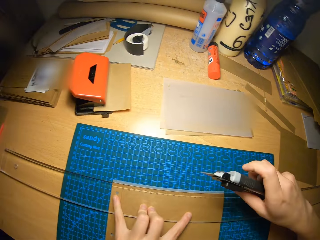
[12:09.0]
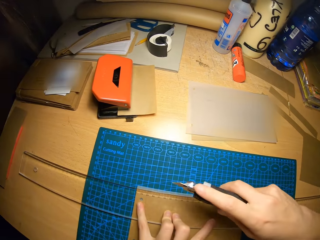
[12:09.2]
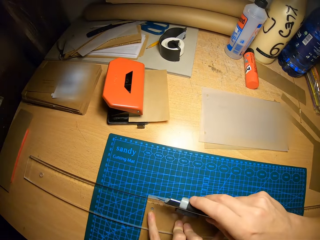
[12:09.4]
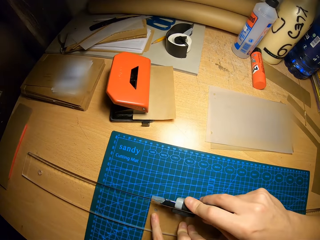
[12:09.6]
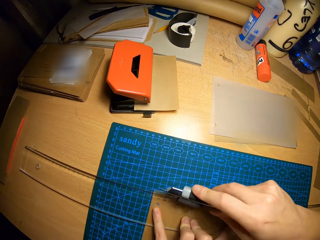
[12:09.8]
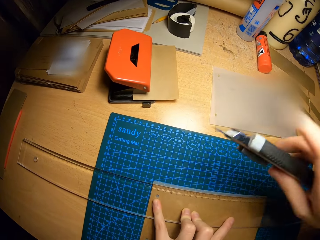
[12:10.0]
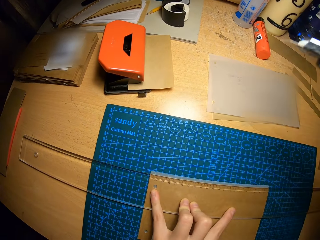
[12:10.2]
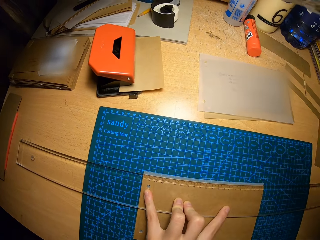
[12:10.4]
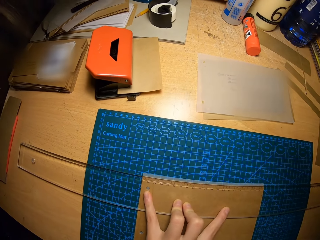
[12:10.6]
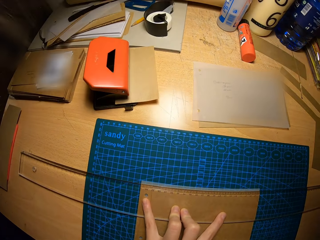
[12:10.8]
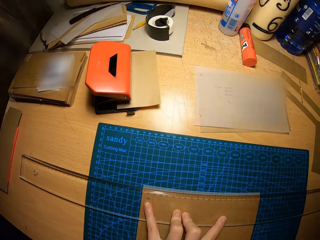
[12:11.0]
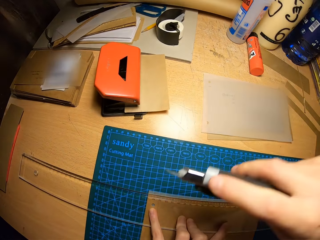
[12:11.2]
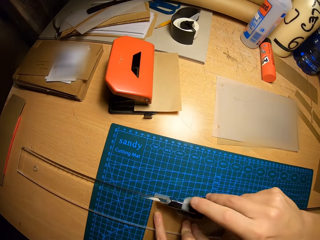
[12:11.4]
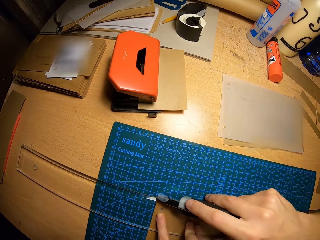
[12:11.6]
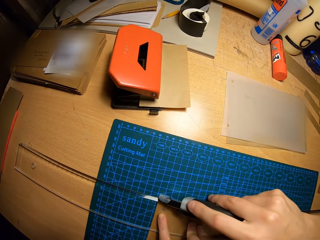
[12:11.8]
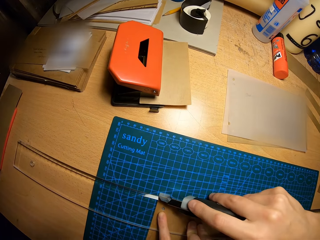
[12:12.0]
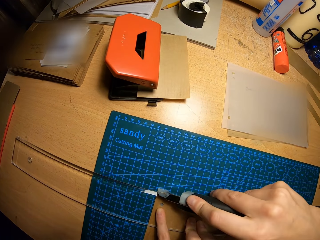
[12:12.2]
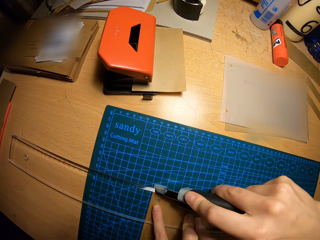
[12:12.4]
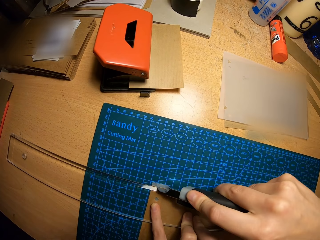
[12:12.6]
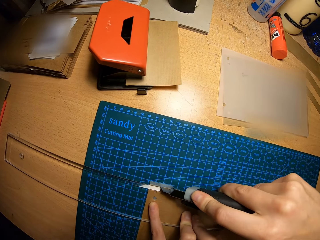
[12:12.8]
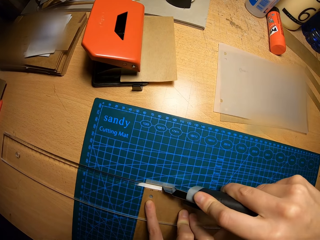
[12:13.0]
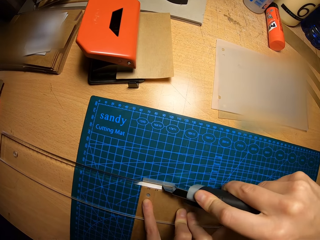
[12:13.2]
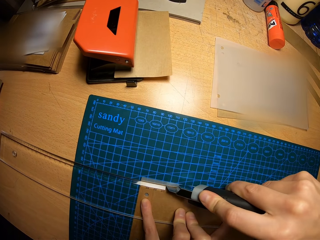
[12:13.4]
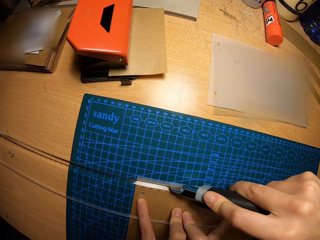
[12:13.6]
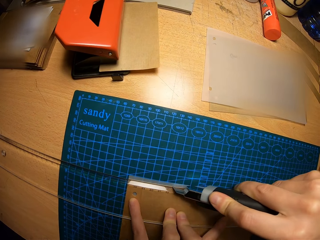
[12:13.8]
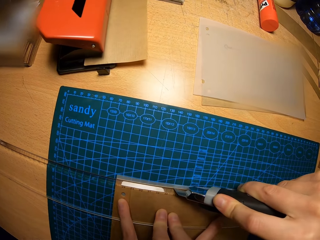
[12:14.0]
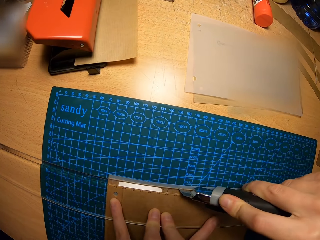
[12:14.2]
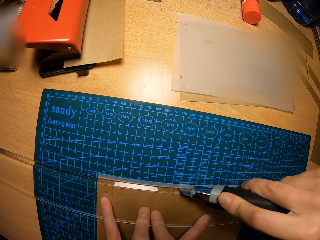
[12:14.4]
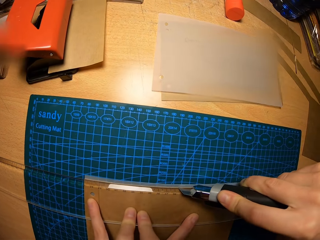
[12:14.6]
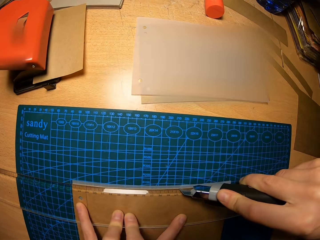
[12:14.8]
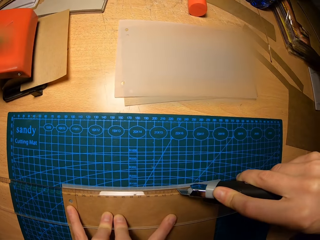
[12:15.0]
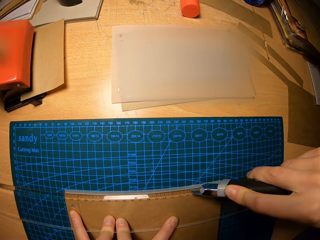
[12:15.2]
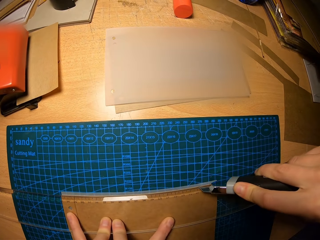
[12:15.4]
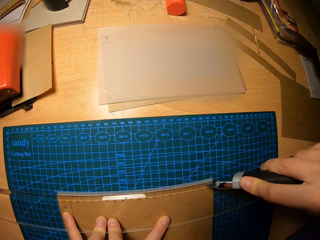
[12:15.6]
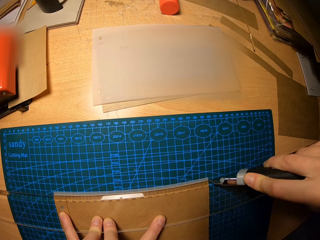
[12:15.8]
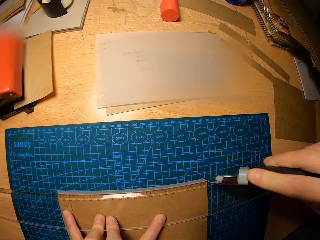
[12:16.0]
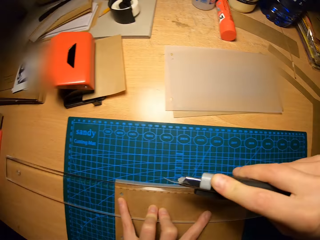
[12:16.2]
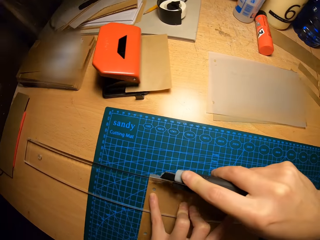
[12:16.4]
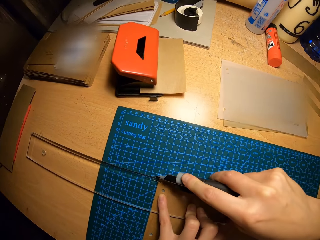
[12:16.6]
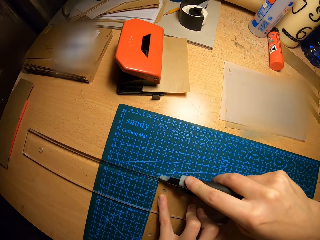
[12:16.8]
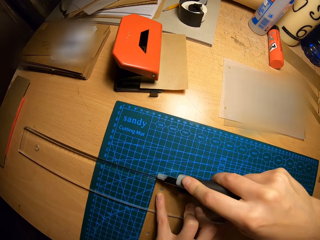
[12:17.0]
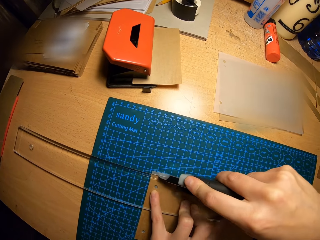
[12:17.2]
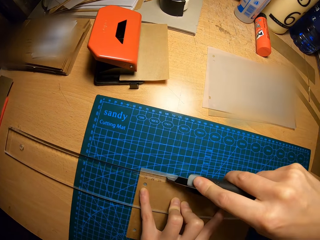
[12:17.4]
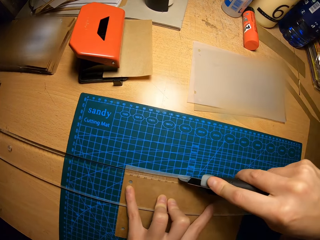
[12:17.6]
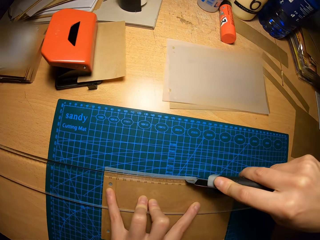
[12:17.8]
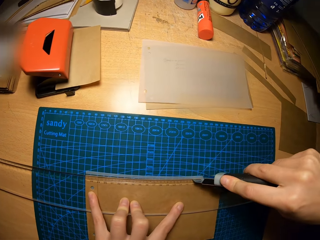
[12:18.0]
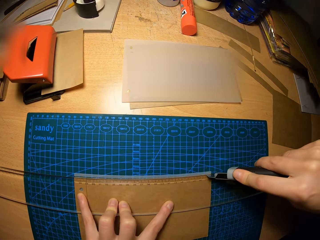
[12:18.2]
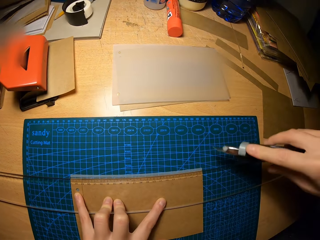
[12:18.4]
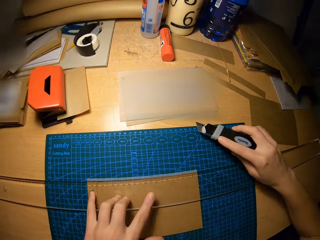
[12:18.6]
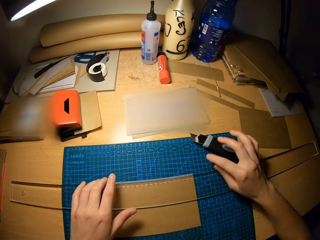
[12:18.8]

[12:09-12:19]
The camera wearer picks up the snap off blade knife from the table with his right hand. He cuts the paper with the snap off blade knife. He moves the snap off blade knife upwards.

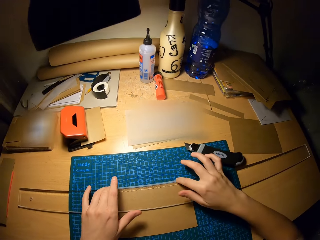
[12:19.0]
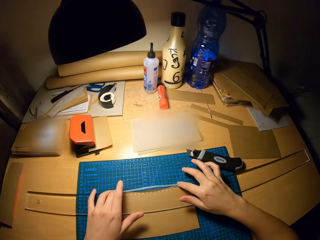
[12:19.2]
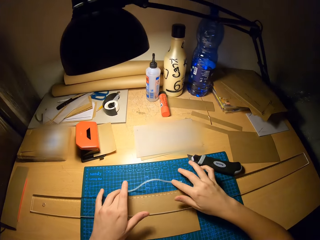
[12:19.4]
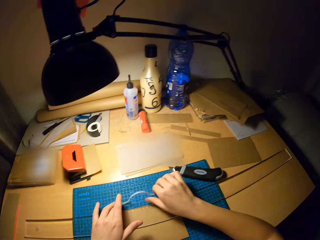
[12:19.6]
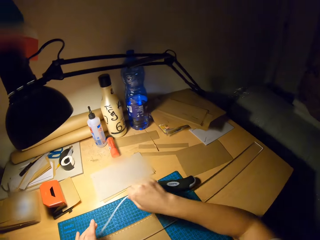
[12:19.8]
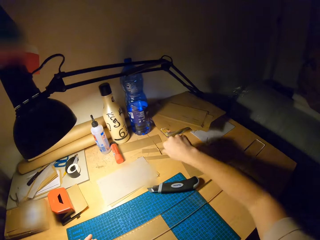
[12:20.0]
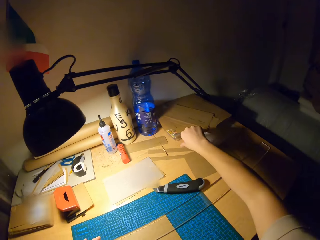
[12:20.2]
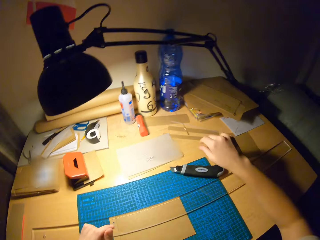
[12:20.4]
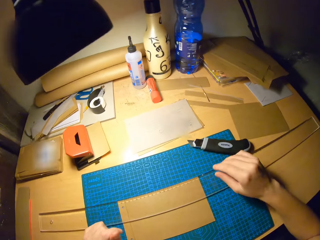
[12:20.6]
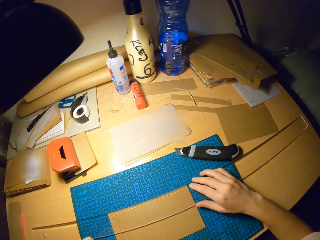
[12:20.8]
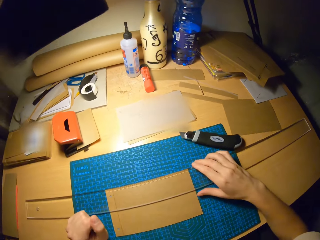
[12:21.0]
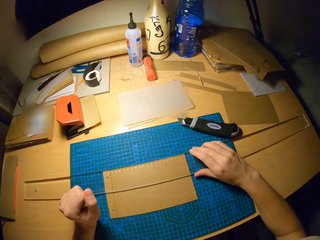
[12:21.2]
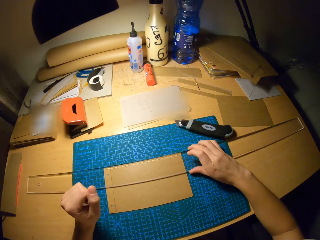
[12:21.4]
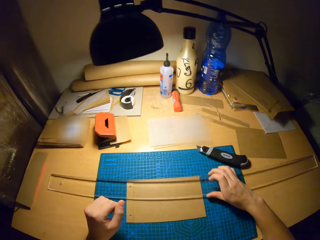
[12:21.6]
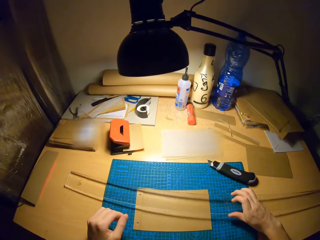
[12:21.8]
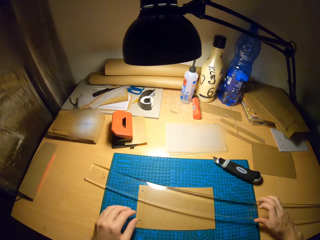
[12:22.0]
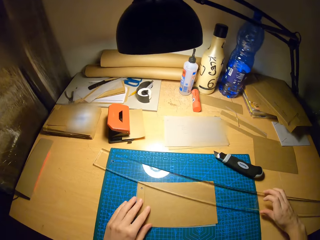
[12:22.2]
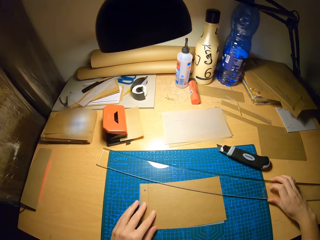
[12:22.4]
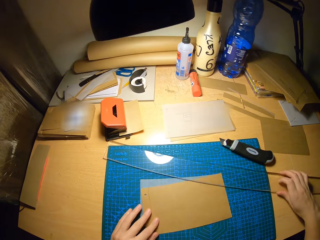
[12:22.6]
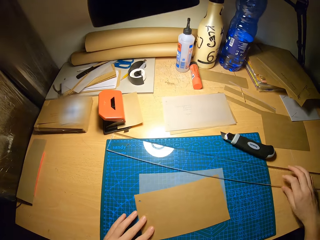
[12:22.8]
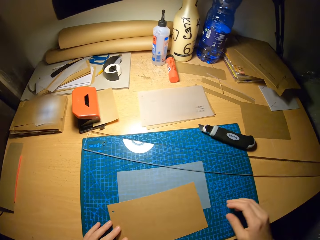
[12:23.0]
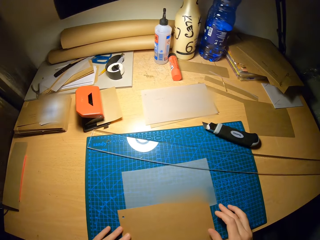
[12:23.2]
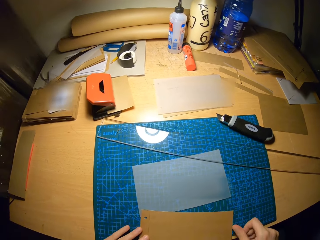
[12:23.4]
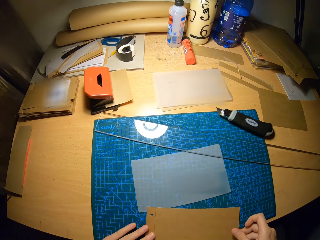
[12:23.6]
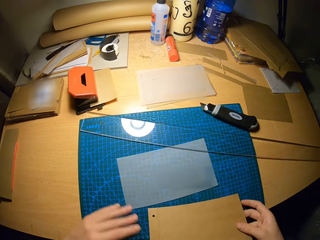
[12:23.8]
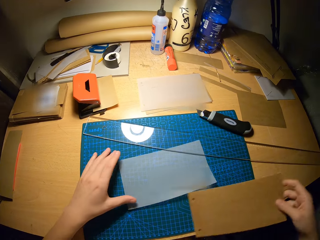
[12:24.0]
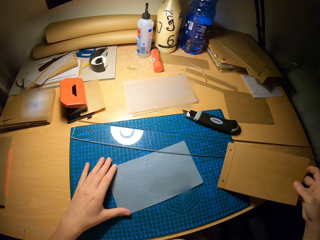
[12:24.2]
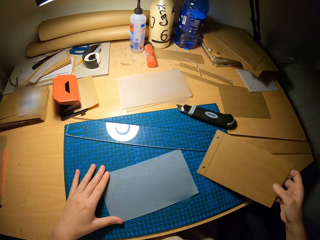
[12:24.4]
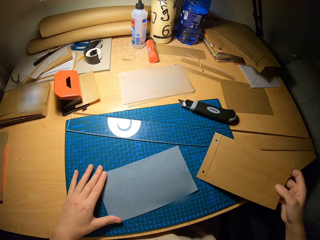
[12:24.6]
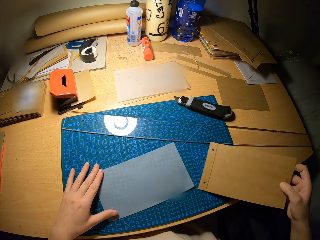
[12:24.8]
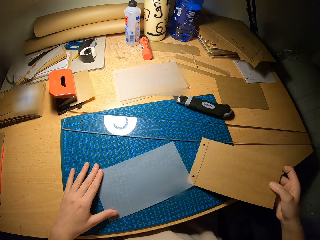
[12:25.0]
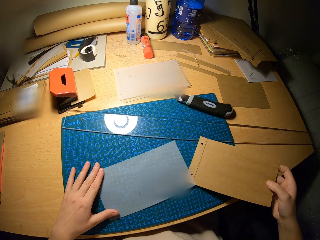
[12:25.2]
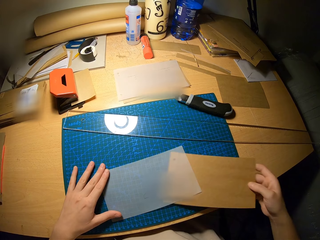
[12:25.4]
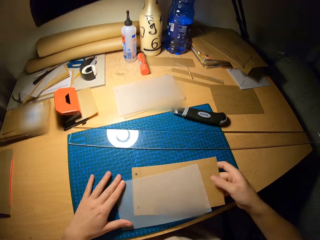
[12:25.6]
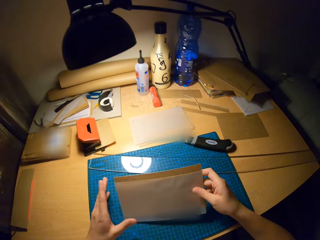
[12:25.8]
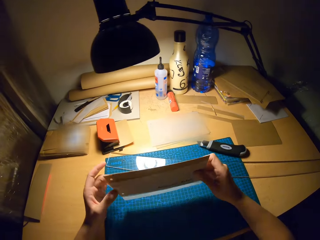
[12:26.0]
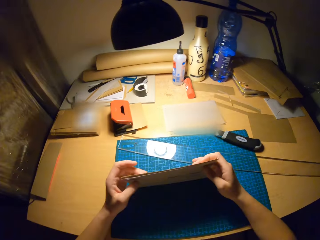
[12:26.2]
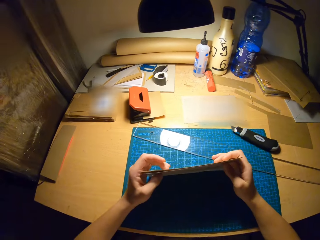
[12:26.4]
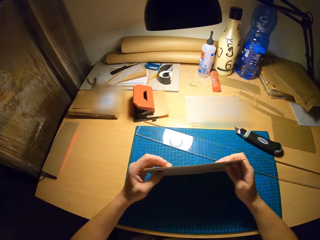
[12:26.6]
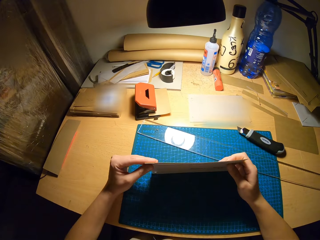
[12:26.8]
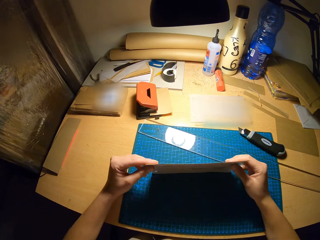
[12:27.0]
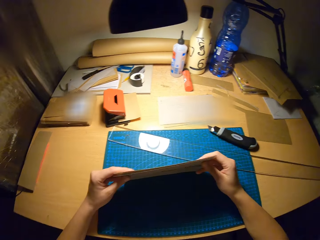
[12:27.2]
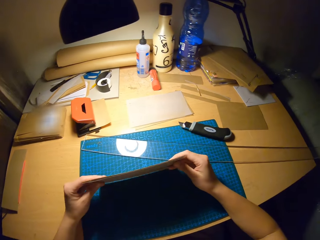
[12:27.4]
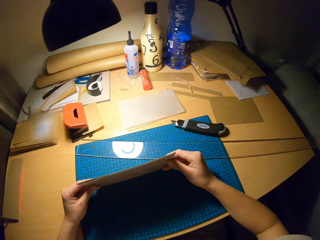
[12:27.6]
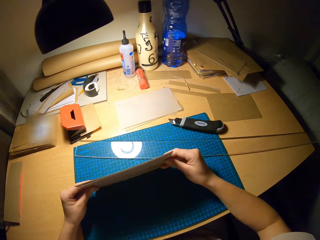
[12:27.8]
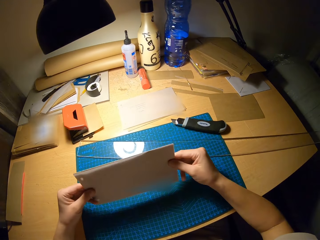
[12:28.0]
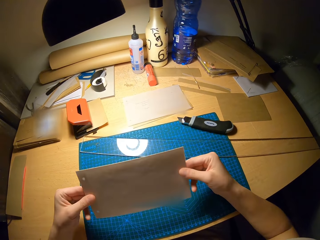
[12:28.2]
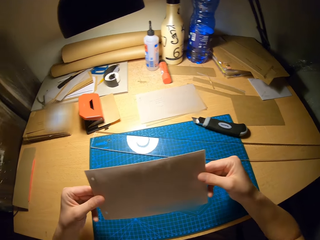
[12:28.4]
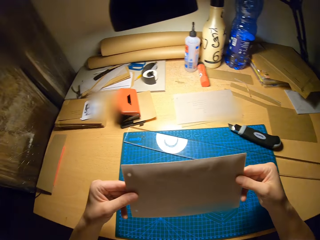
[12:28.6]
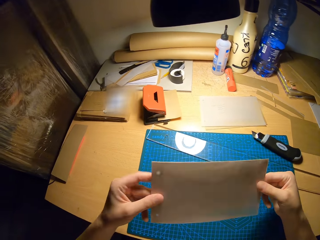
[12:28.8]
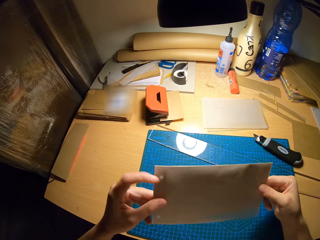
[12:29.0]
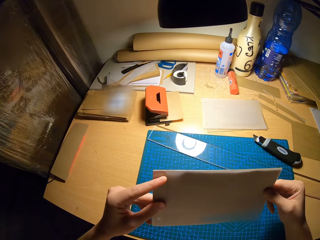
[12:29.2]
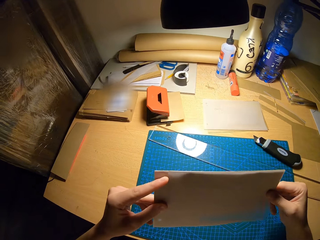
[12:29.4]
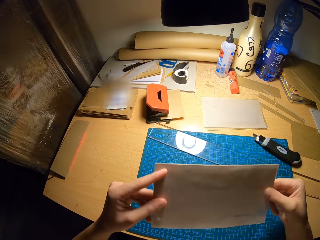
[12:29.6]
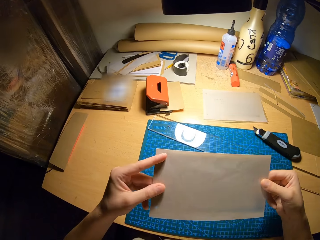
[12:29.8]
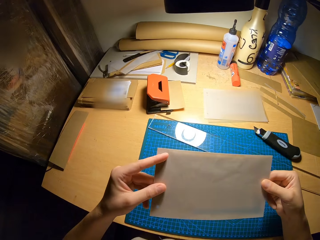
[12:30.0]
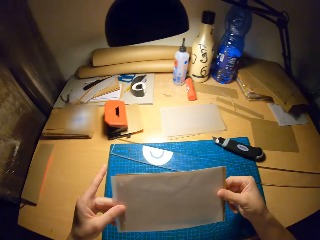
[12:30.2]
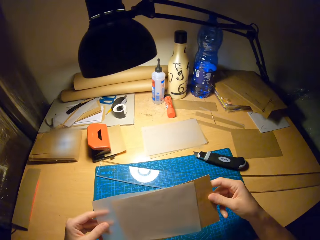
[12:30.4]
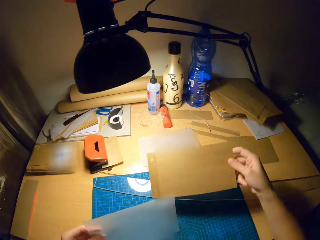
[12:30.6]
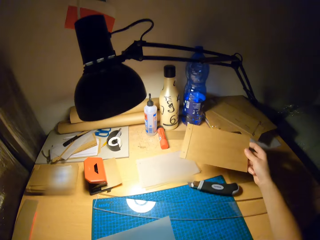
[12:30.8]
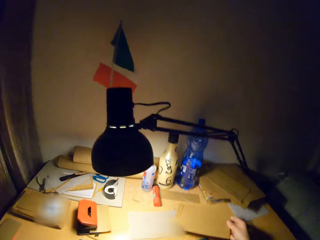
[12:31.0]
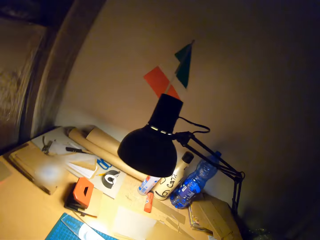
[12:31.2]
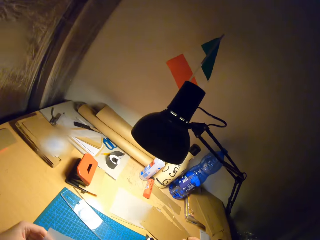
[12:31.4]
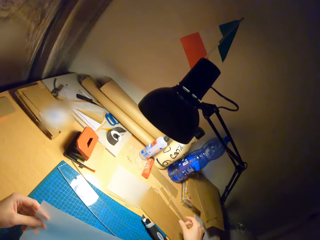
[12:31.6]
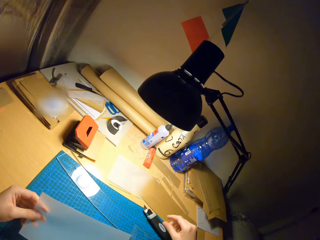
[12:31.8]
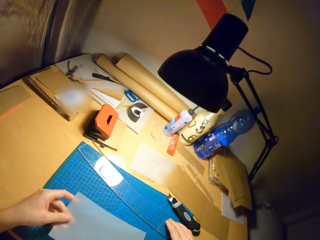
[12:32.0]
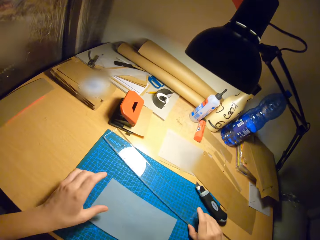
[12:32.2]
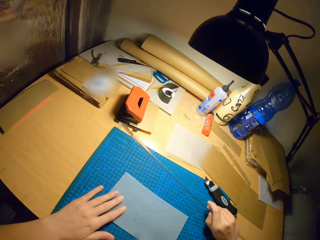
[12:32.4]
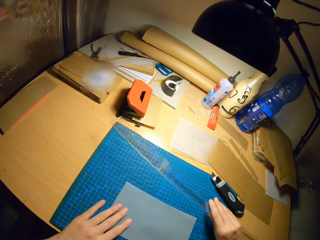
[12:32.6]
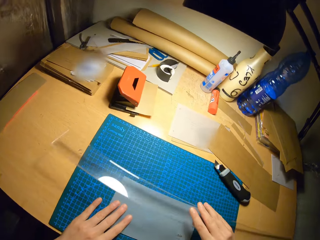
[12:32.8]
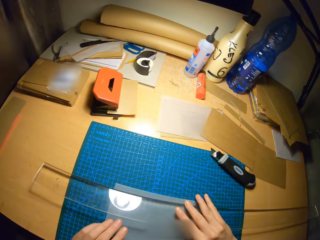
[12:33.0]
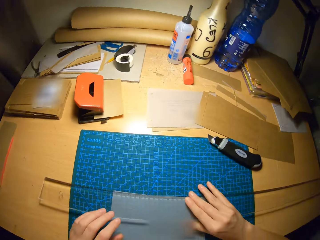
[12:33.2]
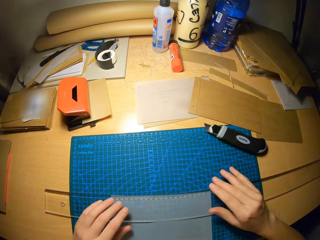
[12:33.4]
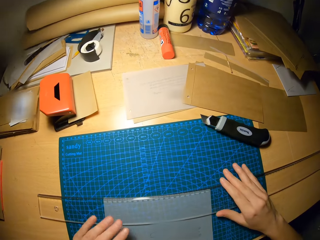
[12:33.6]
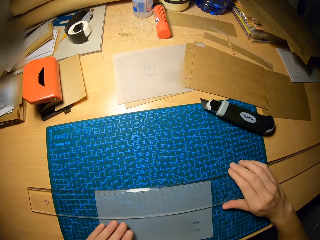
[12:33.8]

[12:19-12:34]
The camera wearer drops the snap off blade knife on the table. He moves a part of the paper on the table with his hands. He removes the piece of the craft paper. He moves the ruler on the table with his right hand. He rearranges the papers on the table with his right hand. He holds the craft papers on the cutting mat. He stares at the craft papers. He drops a paper on the table with his right hand. He moves the craft paper on the table. He drops the paper on the table. He moves the ruler on the table with his right hand.
